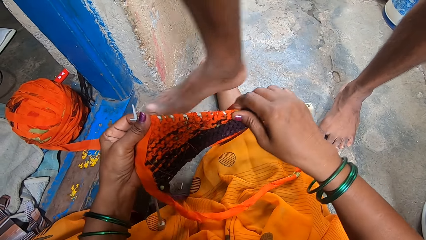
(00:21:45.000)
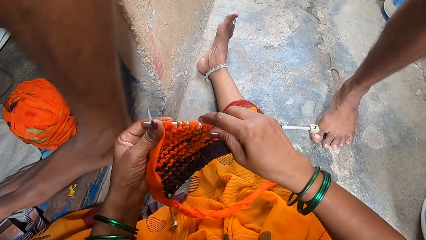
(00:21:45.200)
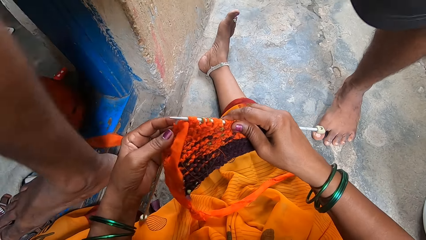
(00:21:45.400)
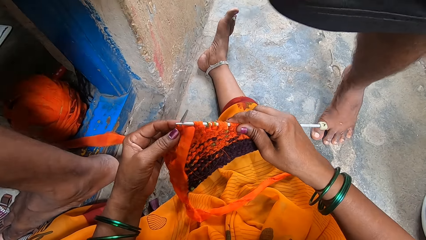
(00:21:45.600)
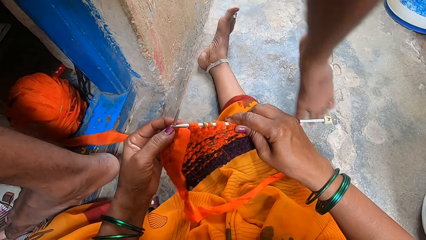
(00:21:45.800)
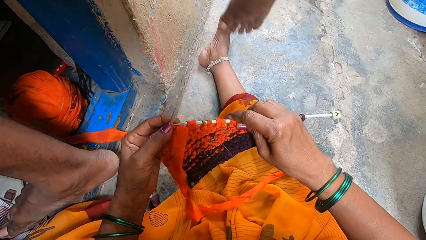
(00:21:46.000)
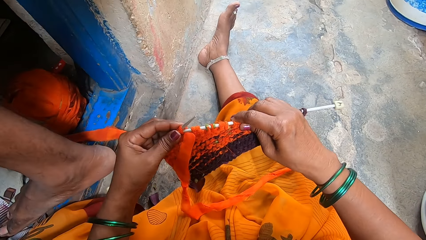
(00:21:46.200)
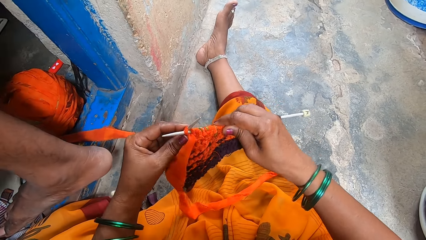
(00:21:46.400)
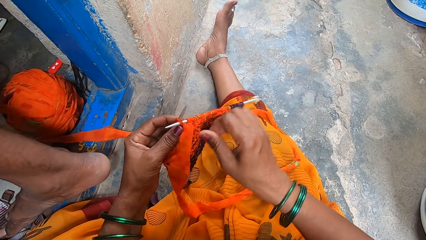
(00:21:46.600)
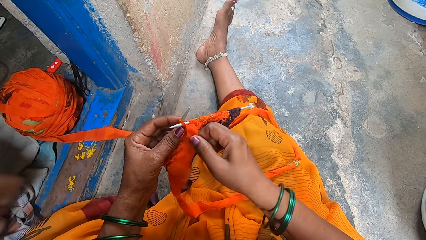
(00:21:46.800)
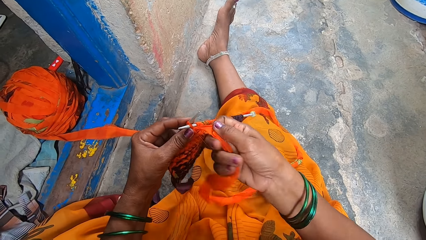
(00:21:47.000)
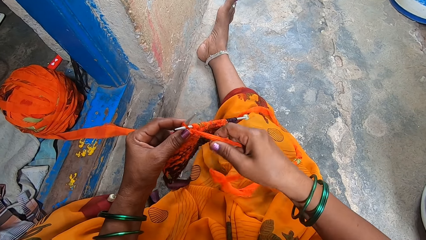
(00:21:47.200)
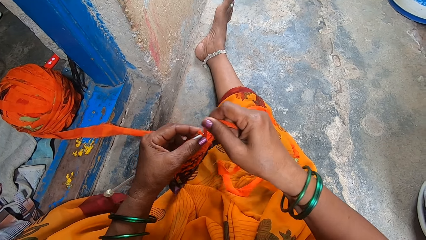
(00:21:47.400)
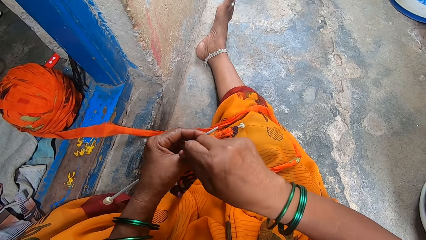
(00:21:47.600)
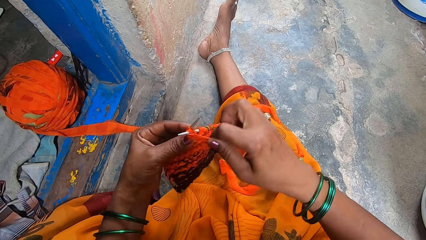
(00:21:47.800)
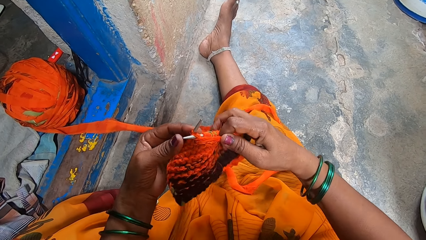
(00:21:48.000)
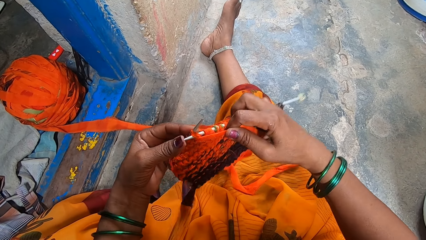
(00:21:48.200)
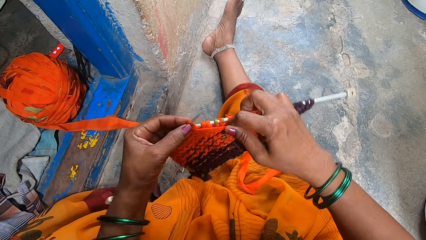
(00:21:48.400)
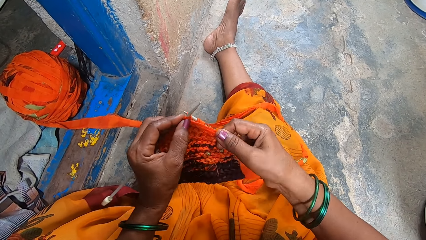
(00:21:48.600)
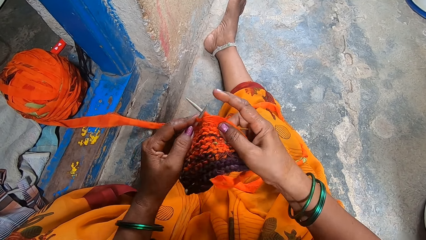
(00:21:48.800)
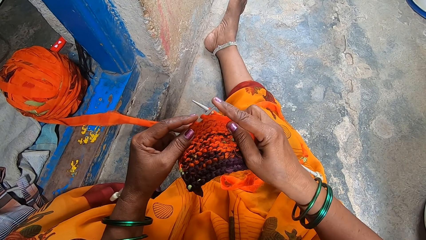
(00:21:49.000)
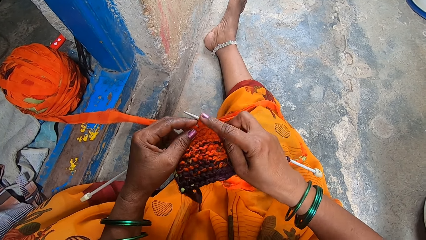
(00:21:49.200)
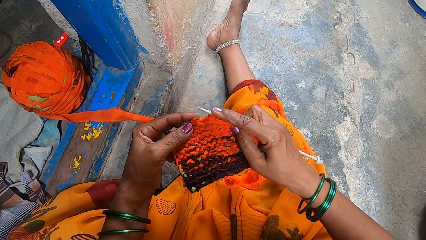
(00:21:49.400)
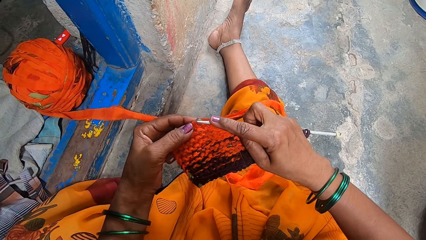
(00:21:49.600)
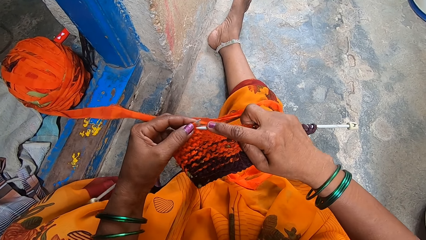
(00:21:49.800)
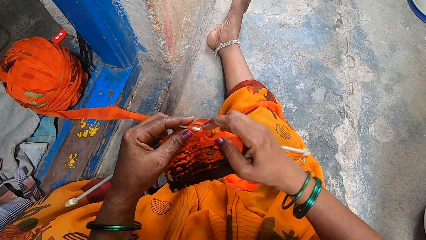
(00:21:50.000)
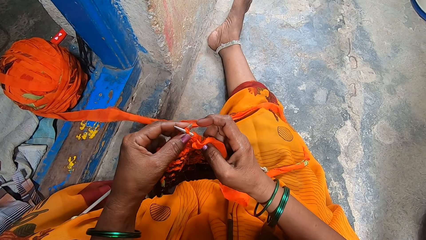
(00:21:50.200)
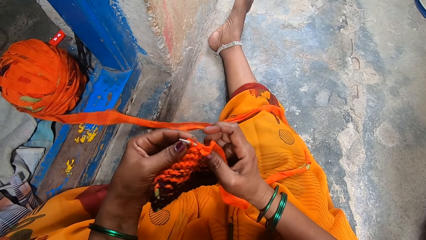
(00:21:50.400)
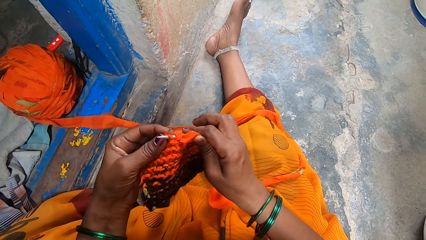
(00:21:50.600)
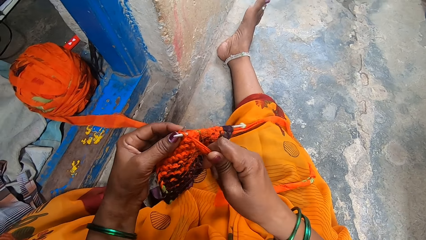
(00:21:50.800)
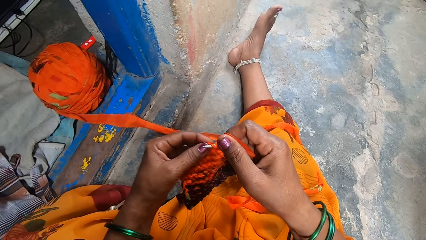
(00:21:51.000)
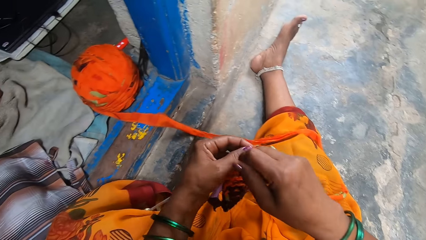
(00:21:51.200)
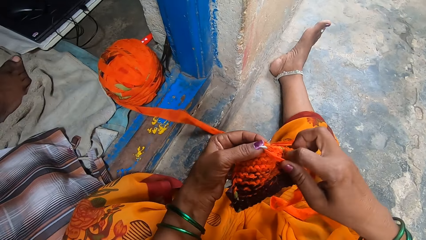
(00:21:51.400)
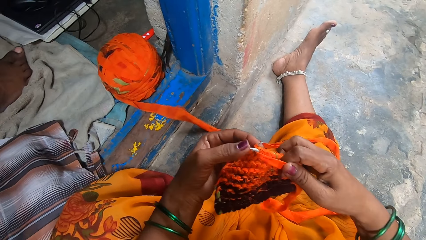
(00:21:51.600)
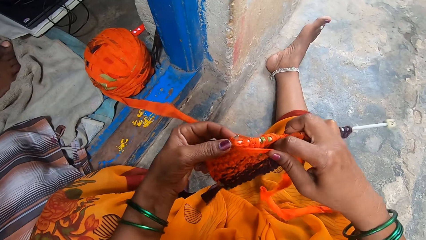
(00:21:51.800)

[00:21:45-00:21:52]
The camera wearer crochets the yarn.

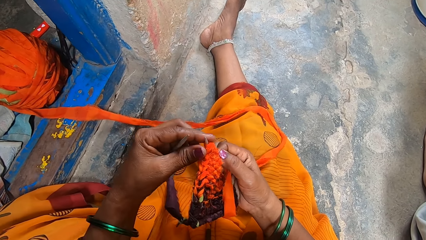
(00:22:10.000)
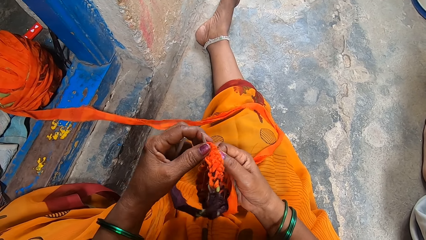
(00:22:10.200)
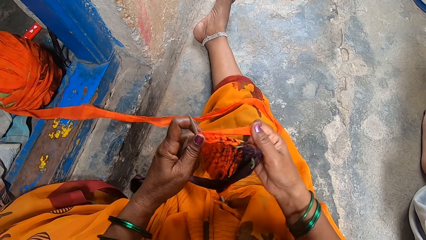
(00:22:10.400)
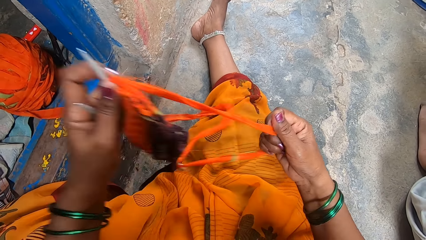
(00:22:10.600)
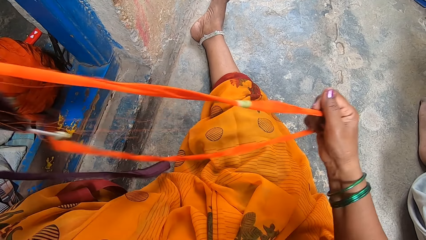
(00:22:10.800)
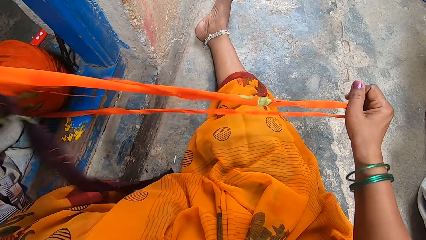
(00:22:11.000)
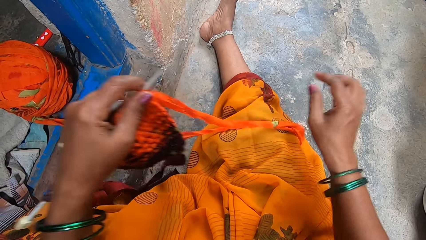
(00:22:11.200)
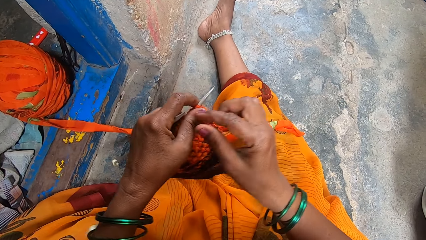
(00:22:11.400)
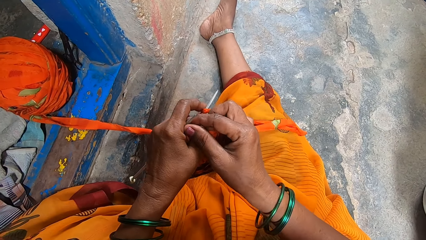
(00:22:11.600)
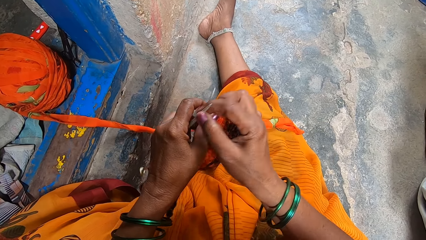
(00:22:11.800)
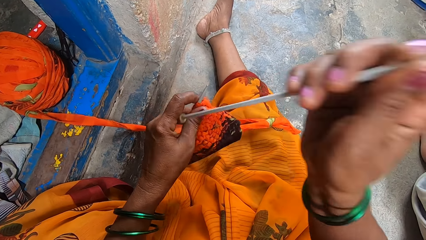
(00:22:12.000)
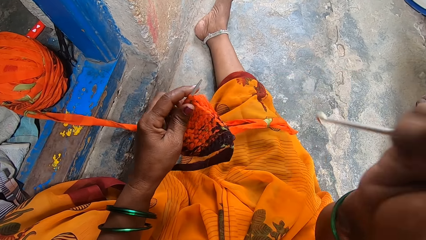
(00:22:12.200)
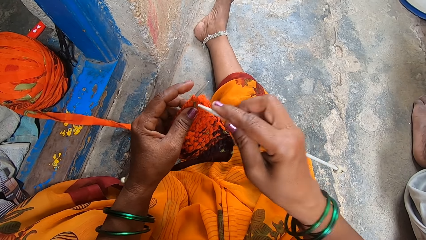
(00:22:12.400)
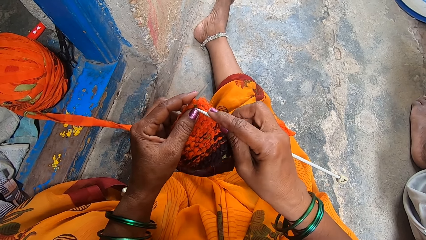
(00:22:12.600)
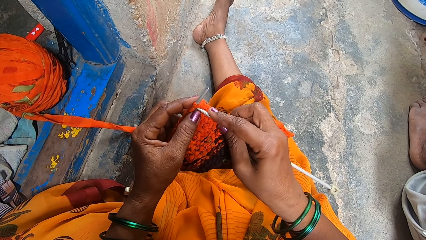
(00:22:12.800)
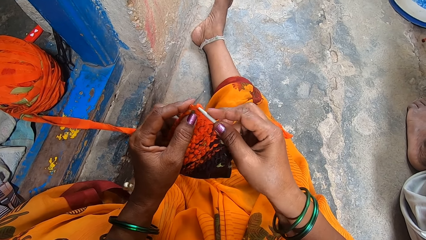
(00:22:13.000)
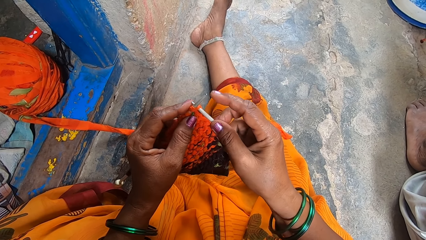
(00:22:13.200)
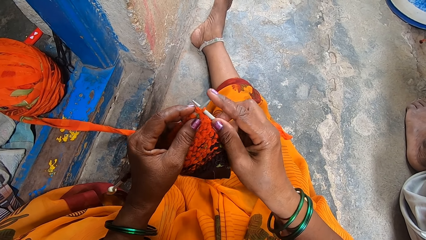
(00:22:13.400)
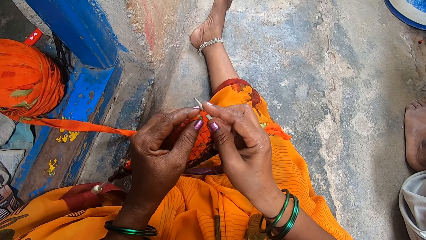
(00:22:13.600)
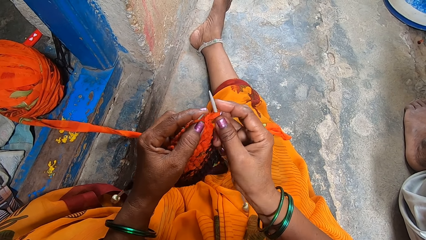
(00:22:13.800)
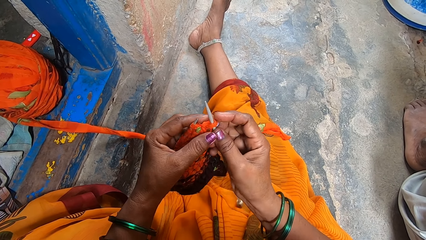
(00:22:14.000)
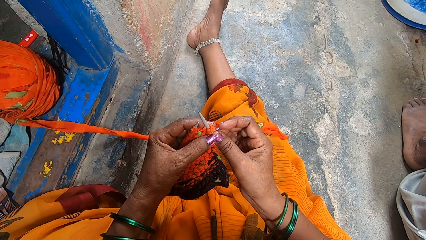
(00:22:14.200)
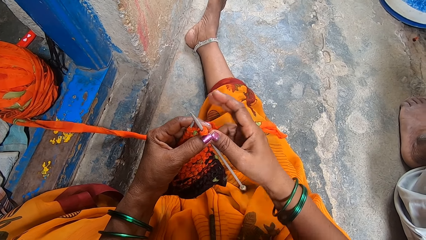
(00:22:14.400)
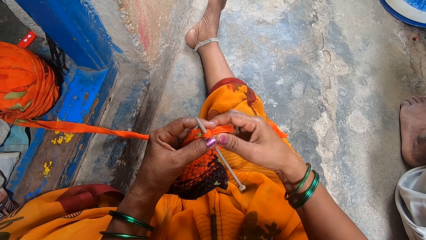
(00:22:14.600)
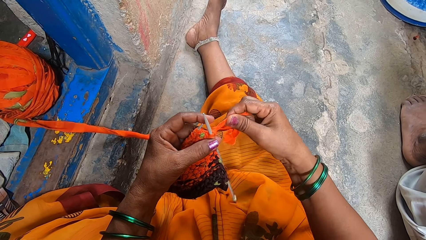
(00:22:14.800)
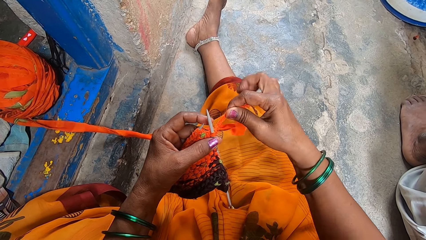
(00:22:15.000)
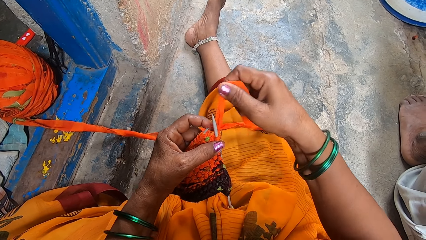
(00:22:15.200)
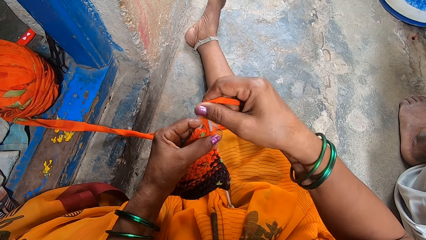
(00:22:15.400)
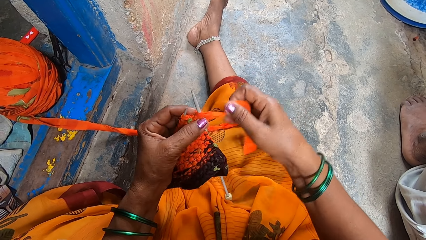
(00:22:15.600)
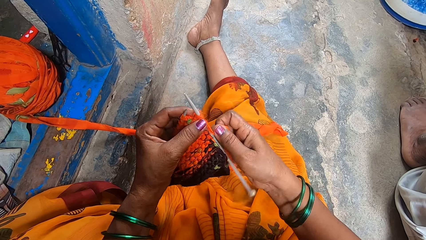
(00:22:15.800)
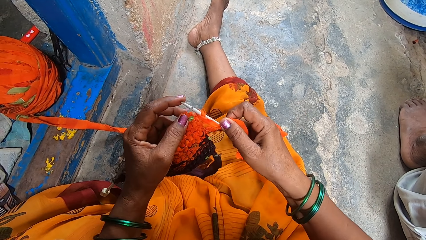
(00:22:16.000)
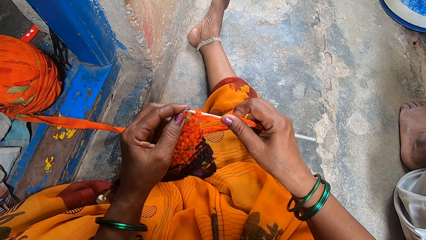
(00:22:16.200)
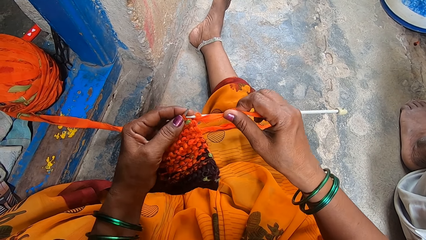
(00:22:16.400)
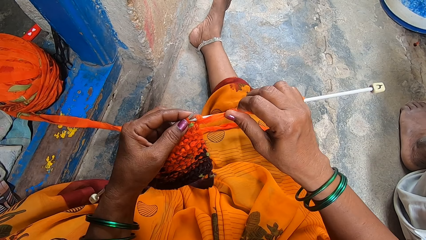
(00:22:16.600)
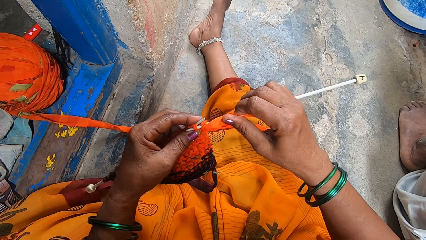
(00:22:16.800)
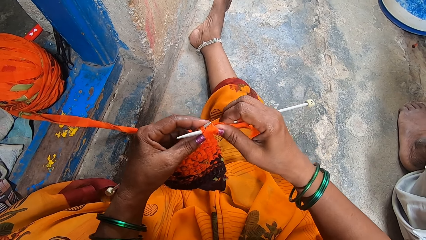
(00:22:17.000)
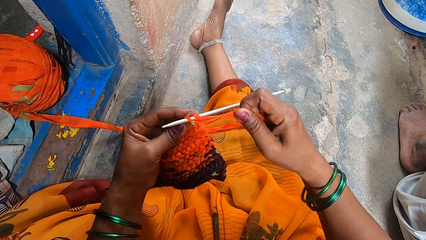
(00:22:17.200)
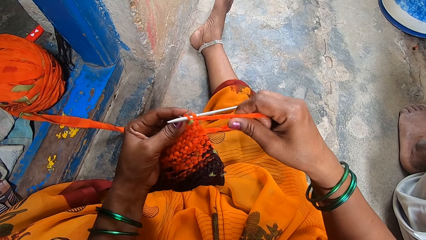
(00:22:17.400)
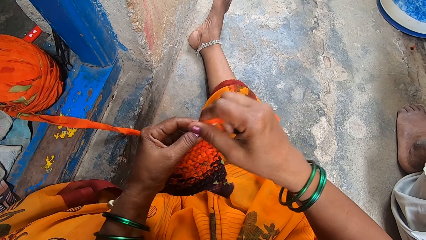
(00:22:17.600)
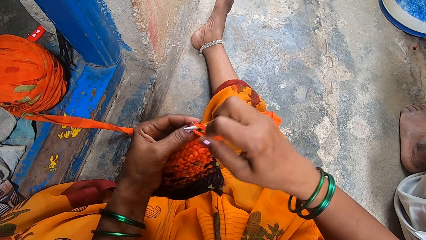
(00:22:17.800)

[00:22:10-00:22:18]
The camera wearer pulls knitting fabric. They knit the fabric.
